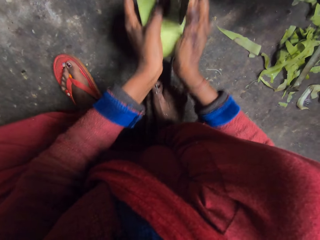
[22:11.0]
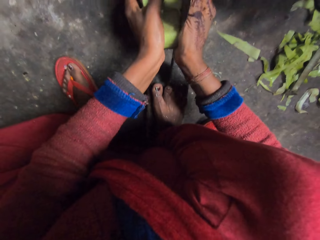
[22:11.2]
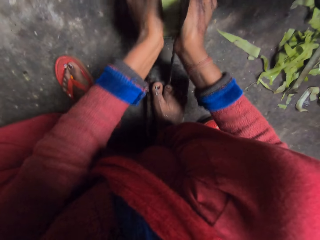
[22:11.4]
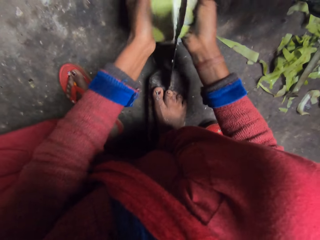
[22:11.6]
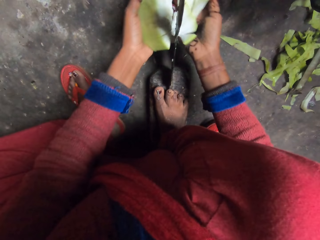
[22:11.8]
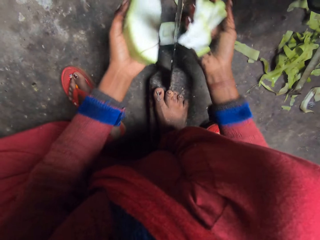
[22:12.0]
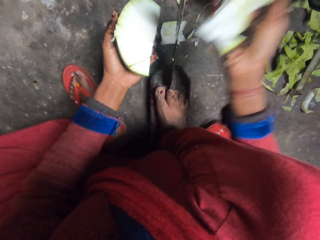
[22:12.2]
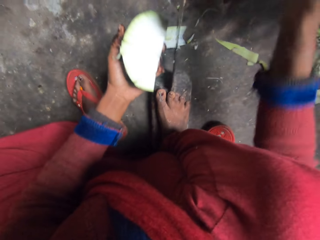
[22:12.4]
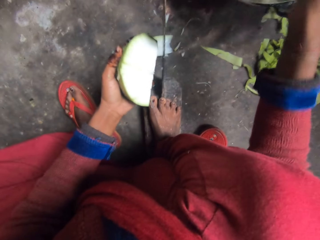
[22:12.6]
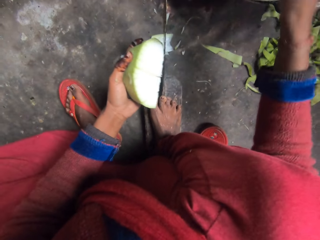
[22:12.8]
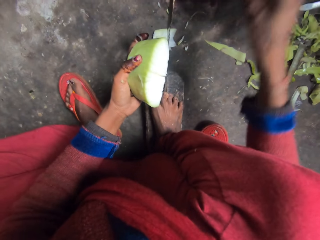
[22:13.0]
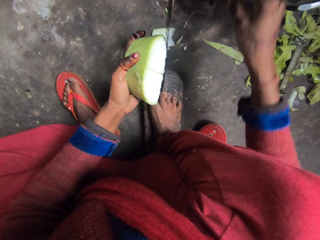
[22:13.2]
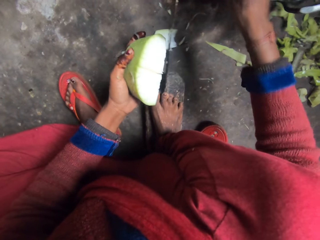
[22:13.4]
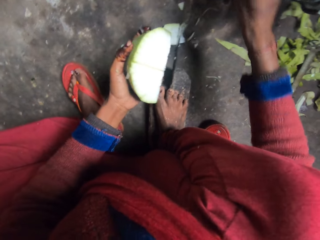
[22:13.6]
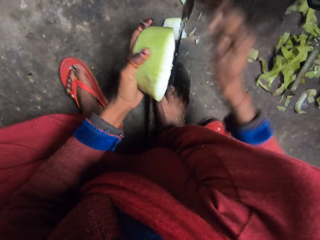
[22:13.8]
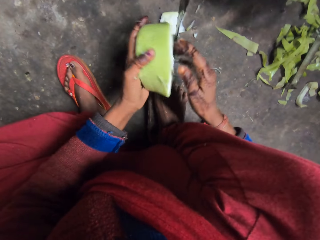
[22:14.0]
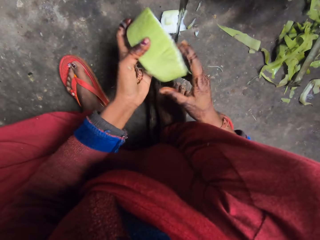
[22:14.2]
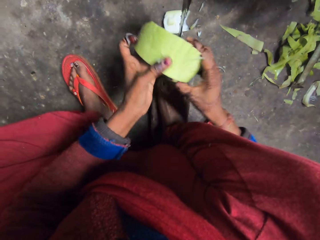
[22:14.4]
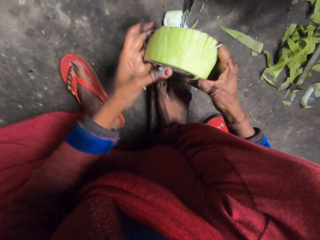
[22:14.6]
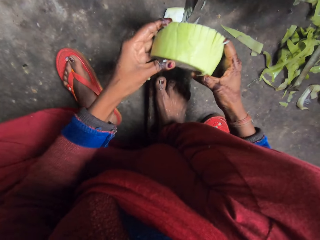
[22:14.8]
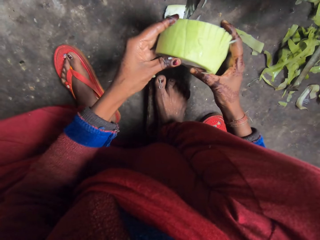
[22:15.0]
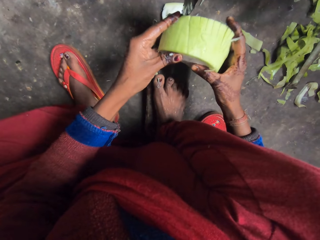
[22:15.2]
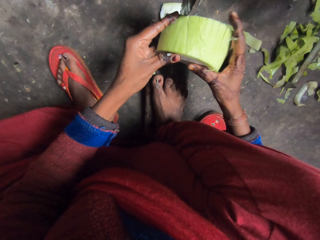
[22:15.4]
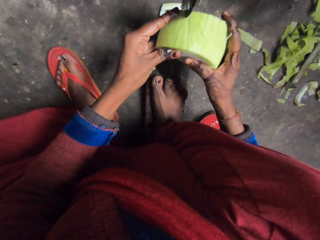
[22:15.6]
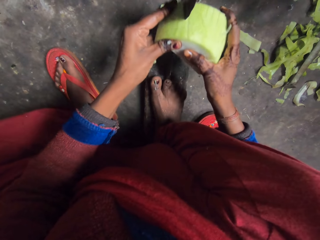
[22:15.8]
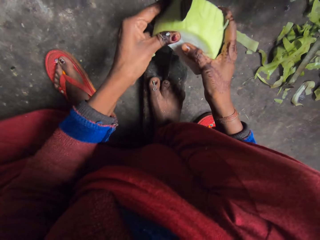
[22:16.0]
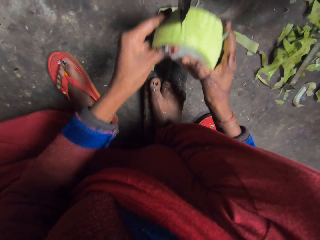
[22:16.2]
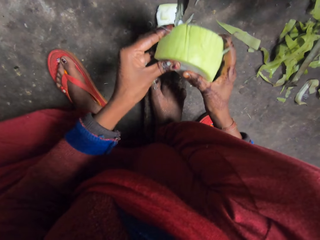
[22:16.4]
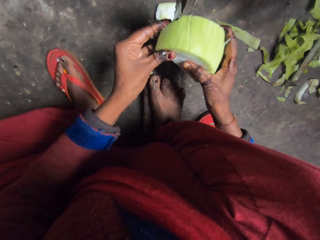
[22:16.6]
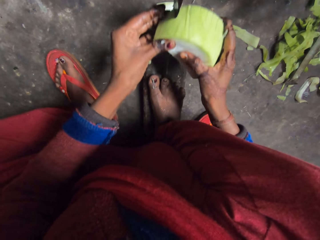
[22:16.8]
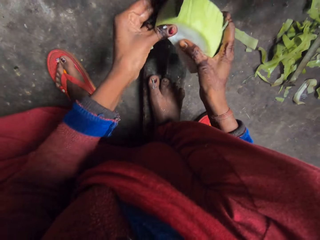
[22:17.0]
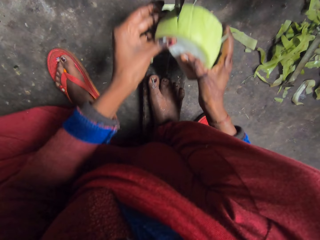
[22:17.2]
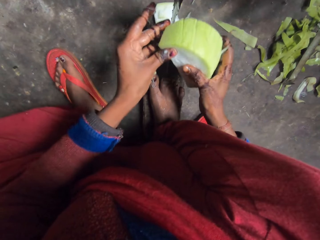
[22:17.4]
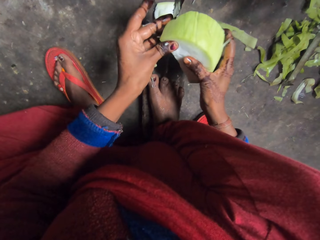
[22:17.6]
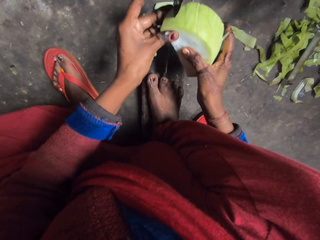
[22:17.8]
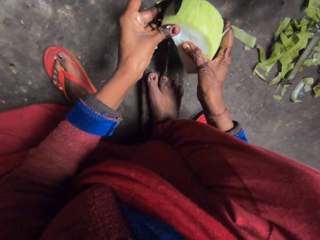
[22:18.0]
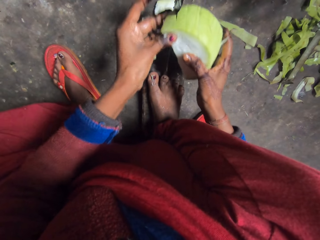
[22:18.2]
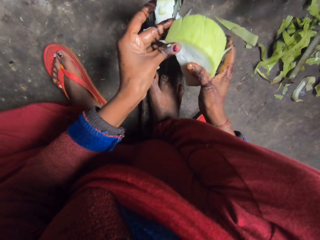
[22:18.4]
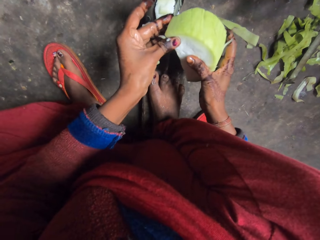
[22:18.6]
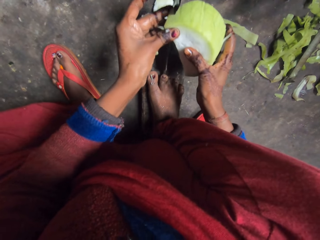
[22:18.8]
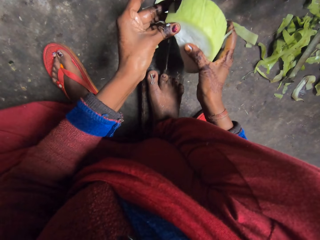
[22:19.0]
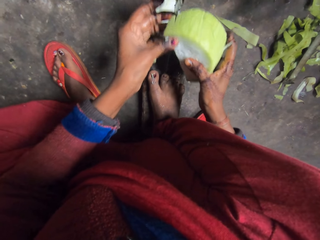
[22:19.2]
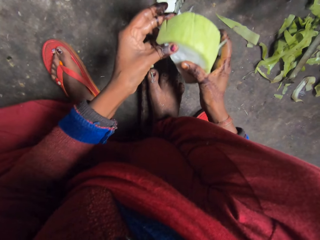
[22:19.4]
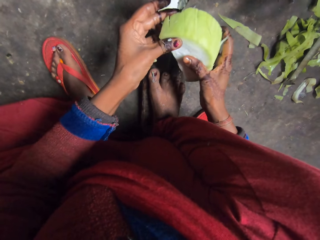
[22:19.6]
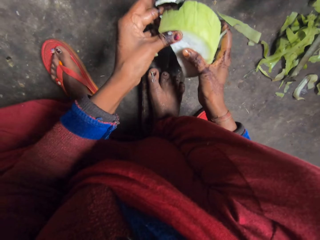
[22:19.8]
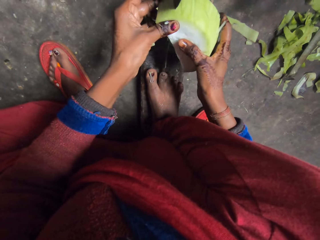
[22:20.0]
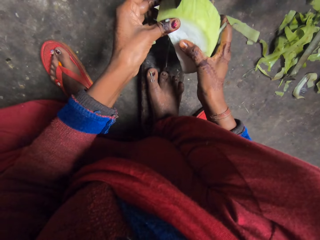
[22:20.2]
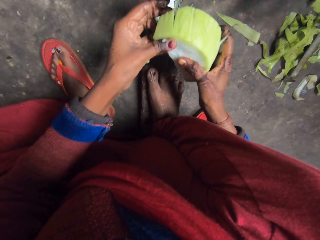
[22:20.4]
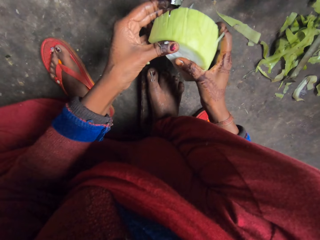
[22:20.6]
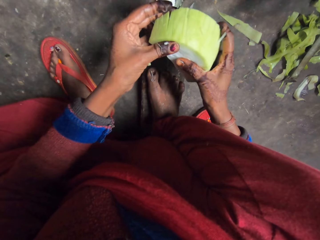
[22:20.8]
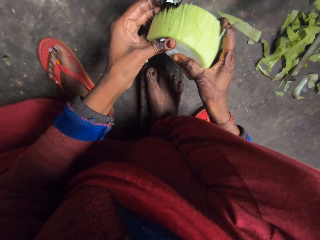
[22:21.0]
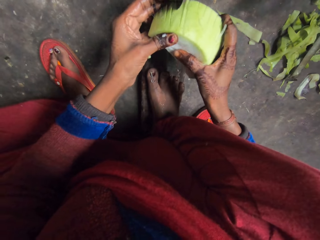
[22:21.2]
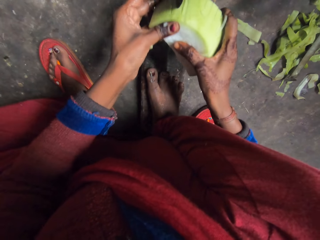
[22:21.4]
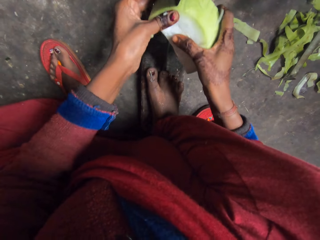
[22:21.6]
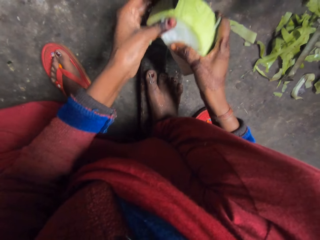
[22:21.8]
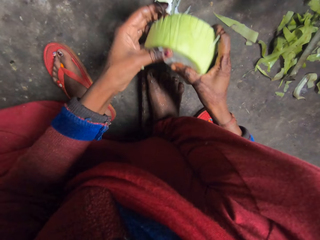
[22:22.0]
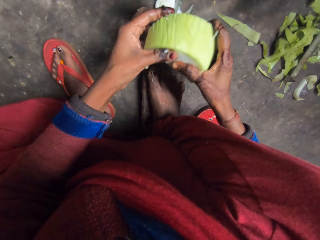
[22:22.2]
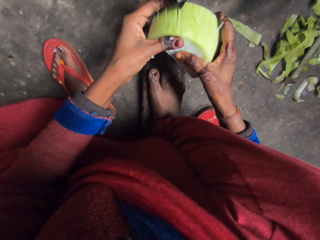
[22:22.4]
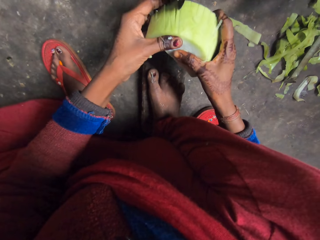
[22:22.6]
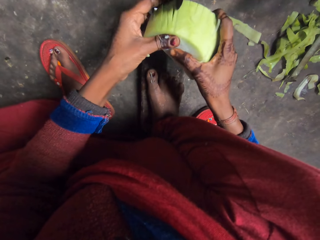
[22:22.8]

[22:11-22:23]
The camera wearer puts the sliced pieces of bottle gourd in her right hand in the pot. She slices the bottle gourd with the blade of the boti knife.

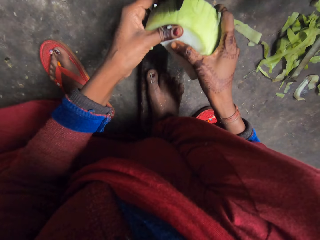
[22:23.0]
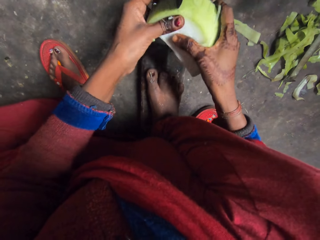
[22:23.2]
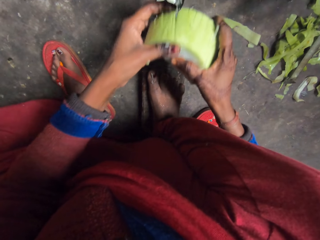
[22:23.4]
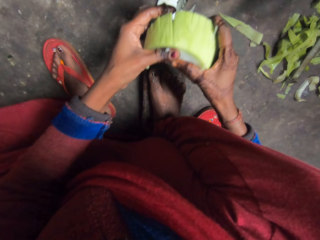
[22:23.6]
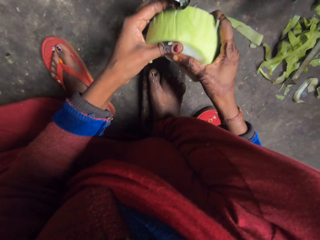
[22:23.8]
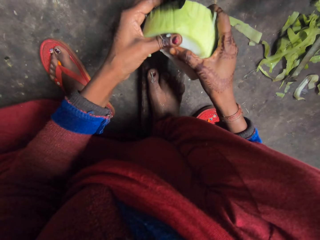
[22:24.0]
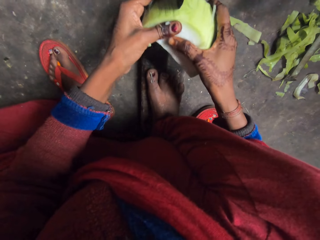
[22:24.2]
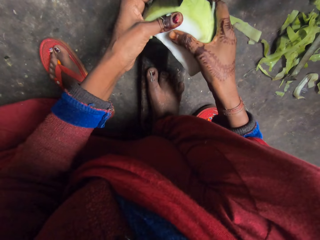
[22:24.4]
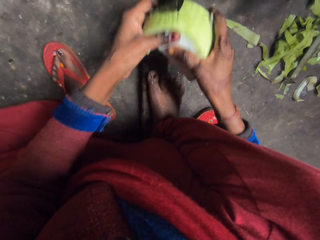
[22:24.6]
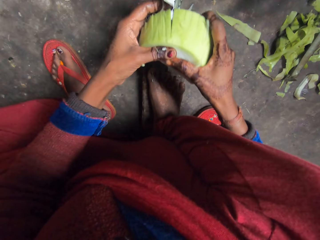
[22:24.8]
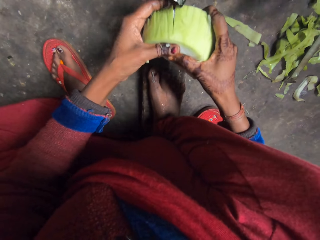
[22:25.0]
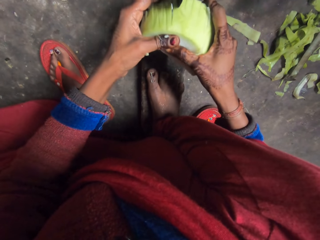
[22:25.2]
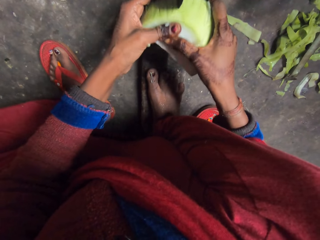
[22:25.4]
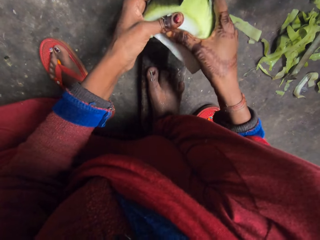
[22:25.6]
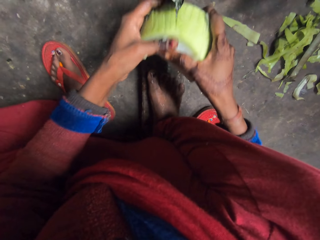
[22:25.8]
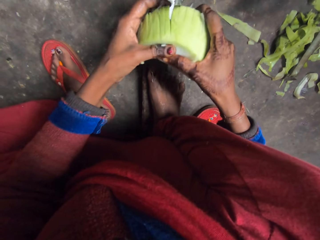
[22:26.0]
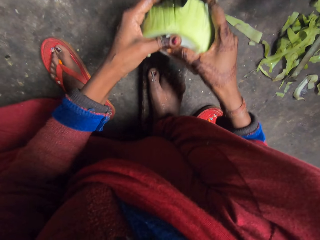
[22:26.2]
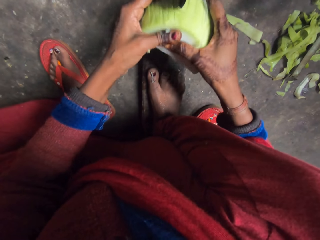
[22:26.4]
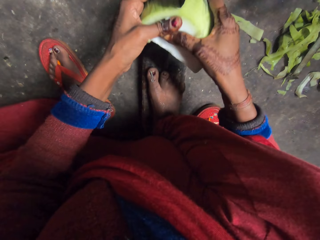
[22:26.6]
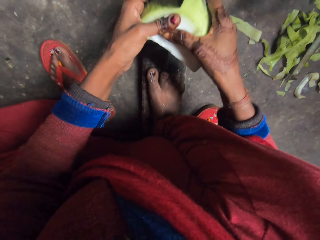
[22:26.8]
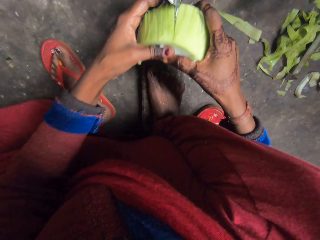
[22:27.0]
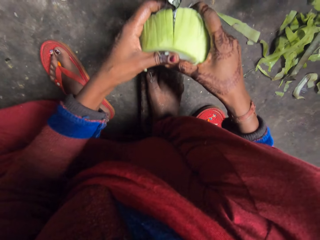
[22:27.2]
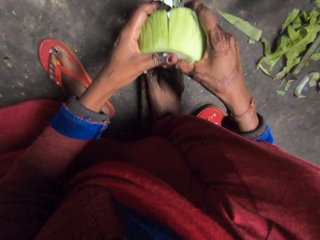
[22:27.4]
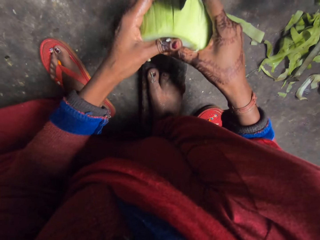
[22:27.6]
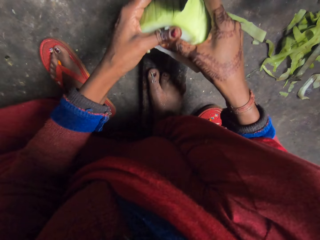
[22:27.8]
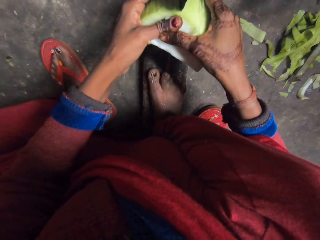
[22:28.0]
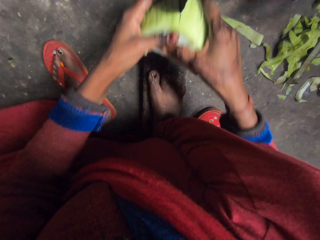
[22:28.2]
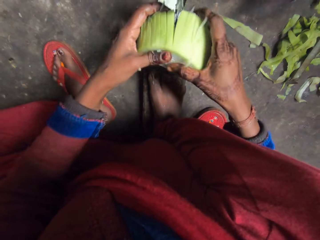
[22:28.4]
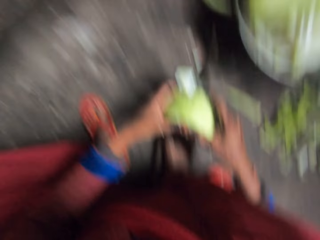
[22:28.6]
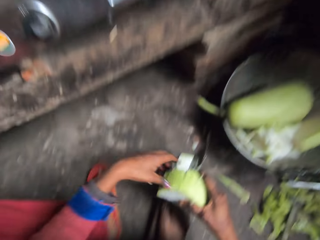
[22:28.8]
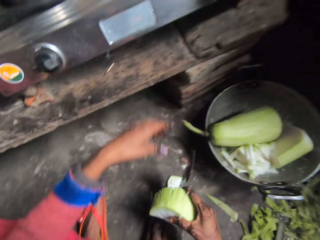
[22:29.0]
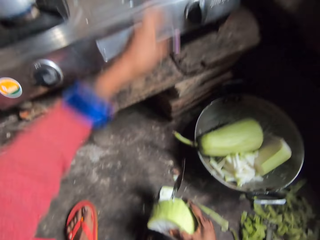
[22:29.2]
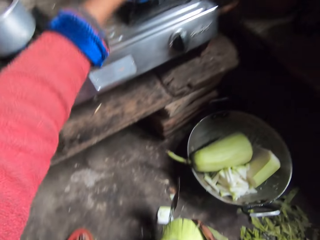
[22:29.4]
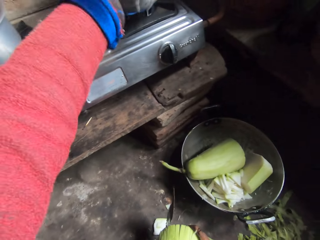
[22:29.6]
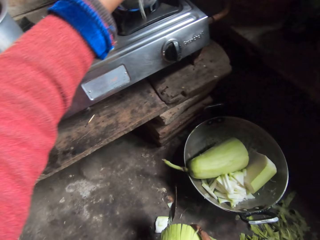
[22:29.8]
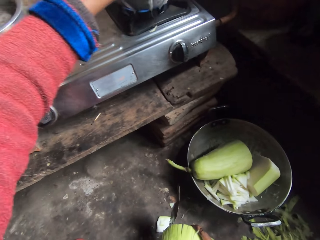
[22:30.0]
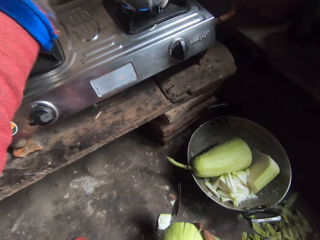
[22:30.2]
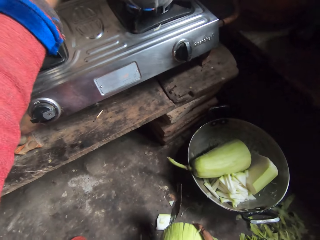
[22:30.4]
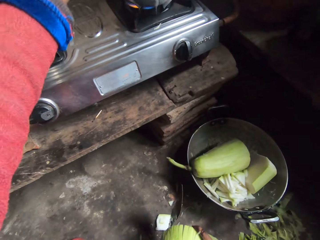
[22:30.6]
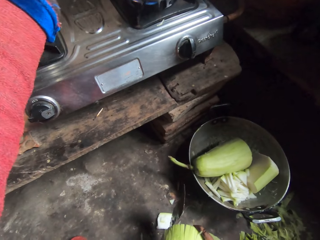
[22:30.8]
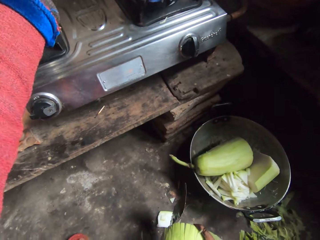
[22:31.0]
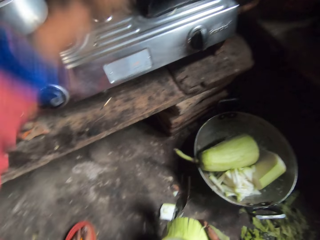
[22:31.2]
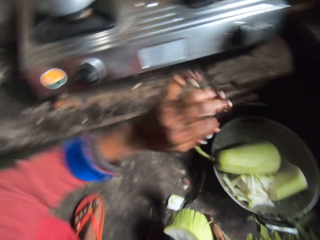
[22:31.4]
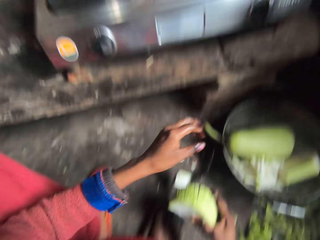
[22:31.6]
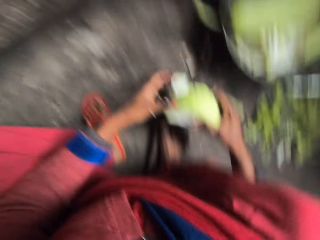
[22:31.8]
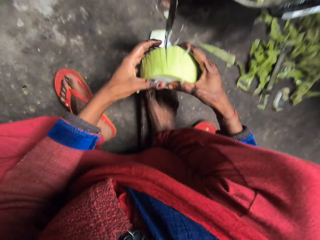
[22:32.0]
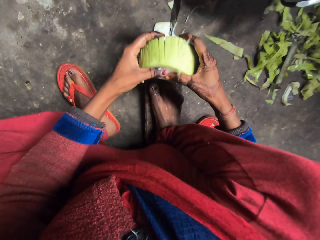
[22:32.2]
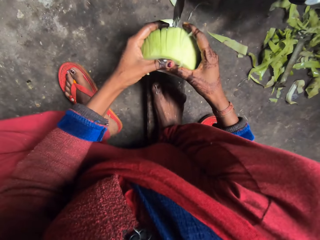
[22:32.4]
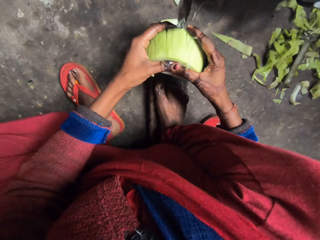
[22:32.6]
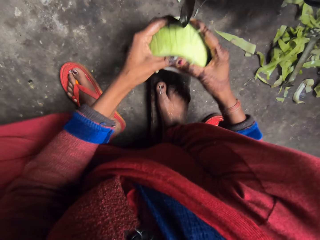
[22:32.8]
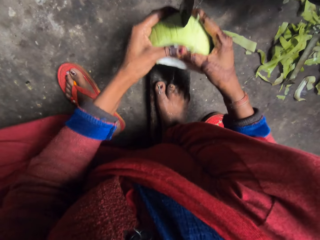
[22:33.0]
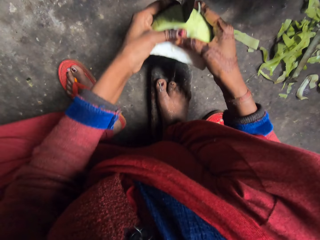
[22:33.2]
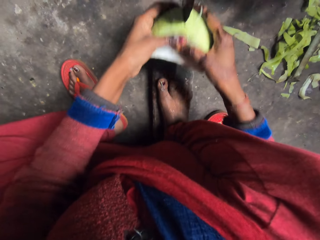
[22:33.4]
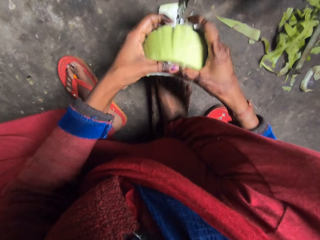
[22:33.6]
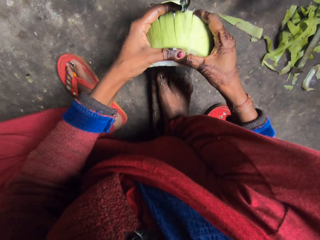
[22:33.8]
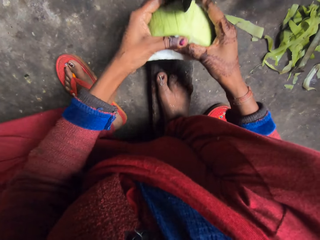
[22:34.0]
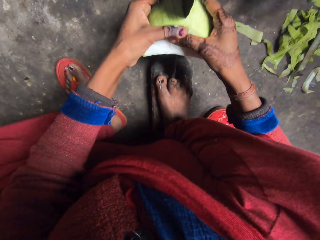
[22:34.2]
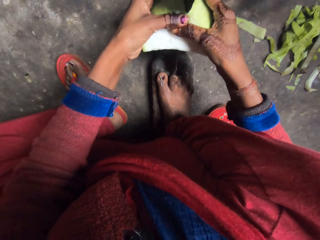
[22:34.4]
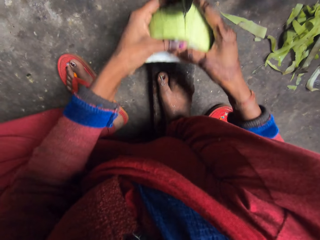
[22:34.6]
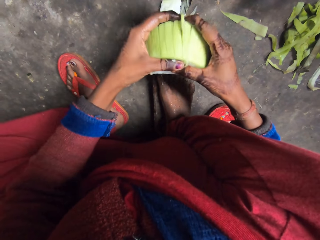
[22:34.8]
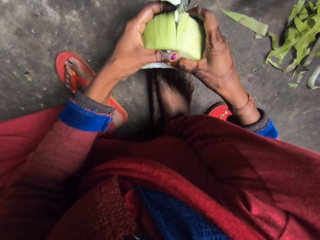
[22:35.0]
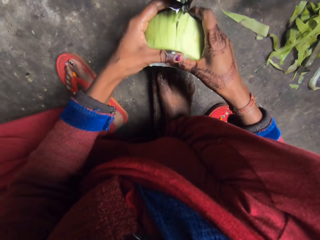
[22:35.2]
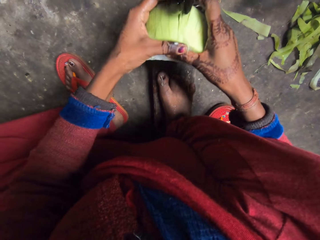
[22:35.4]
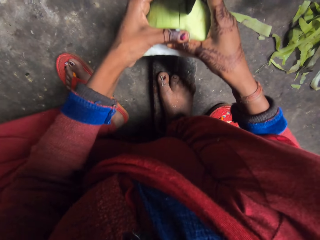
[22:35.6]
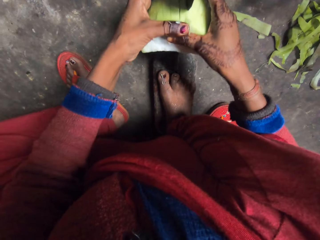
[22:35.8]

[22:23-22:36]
The camera wearer touches a lid. She adjusts the cover of a pot on the stove with her left hand. She slices the bottle gourd with the blade of the boti knife.
